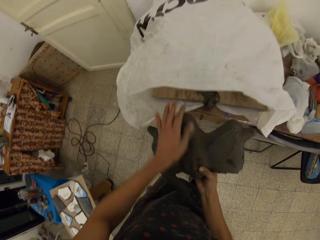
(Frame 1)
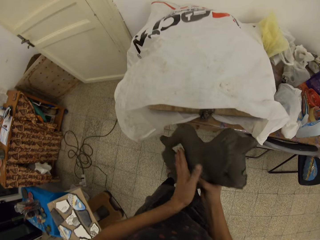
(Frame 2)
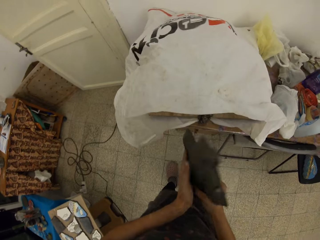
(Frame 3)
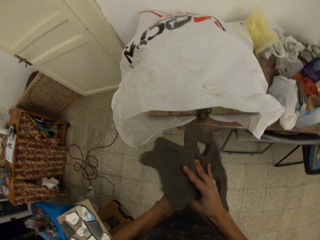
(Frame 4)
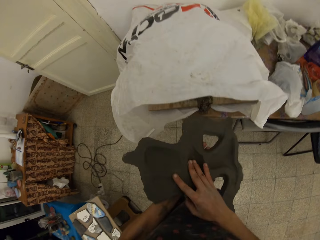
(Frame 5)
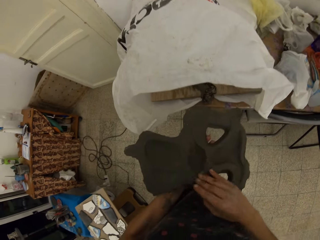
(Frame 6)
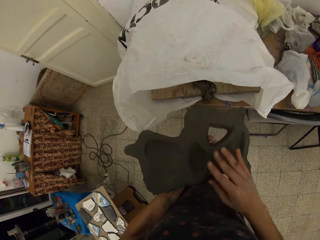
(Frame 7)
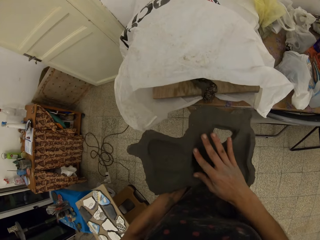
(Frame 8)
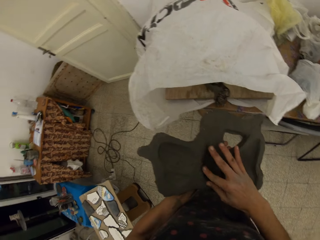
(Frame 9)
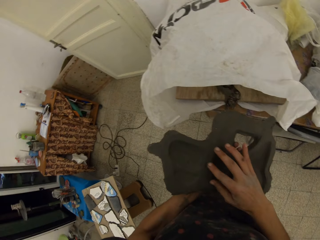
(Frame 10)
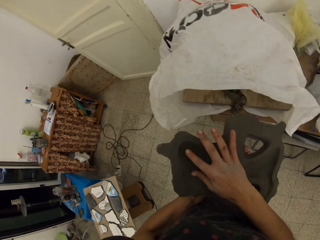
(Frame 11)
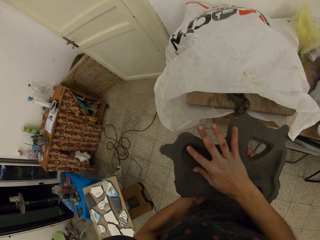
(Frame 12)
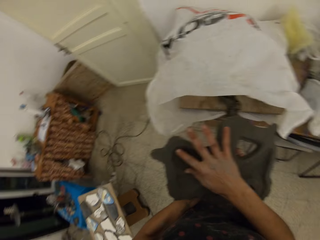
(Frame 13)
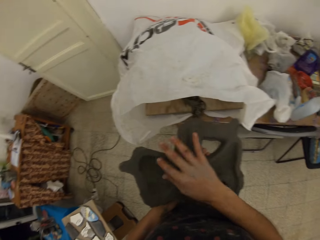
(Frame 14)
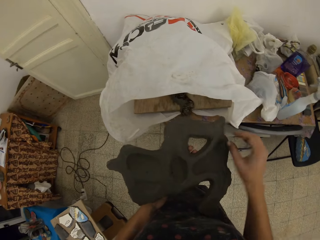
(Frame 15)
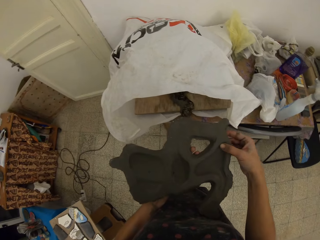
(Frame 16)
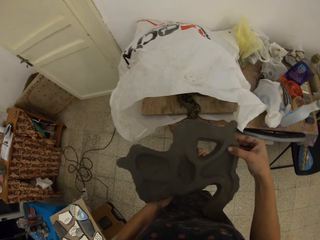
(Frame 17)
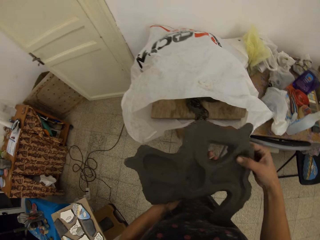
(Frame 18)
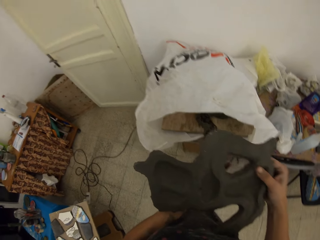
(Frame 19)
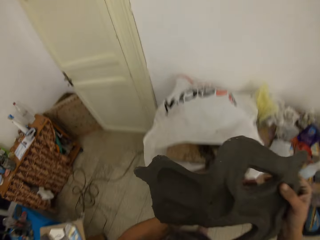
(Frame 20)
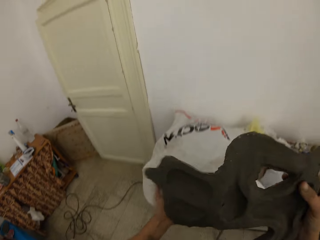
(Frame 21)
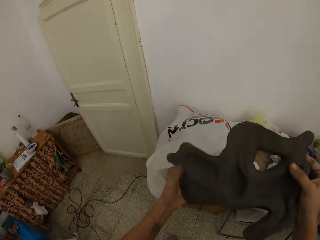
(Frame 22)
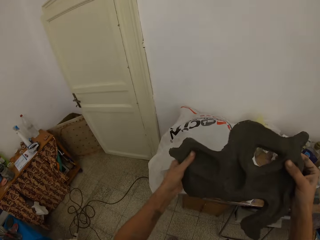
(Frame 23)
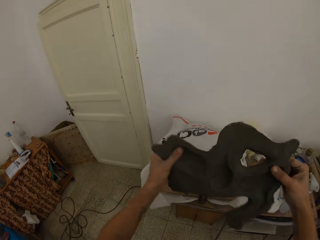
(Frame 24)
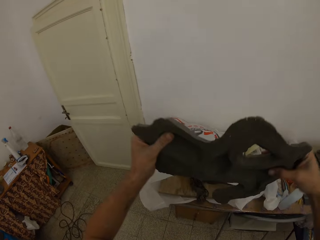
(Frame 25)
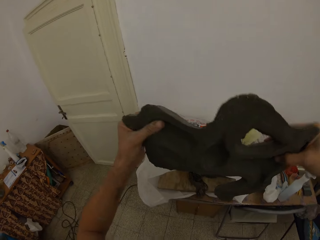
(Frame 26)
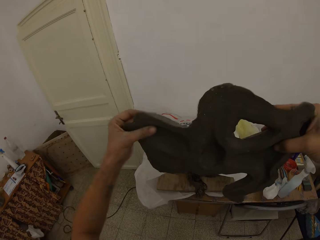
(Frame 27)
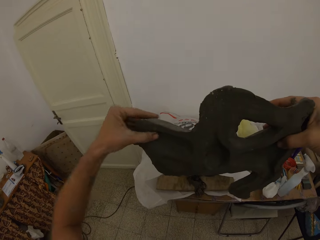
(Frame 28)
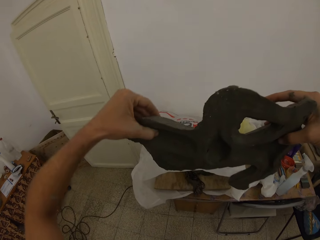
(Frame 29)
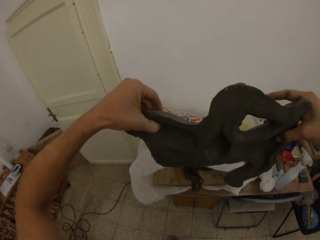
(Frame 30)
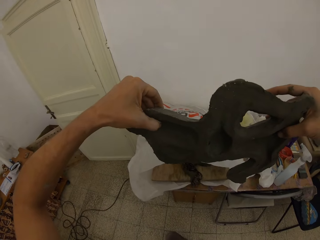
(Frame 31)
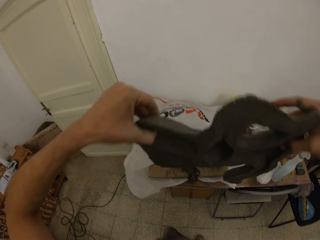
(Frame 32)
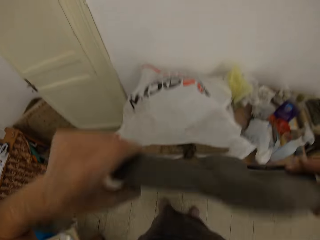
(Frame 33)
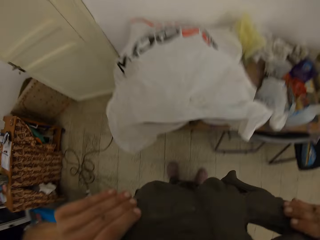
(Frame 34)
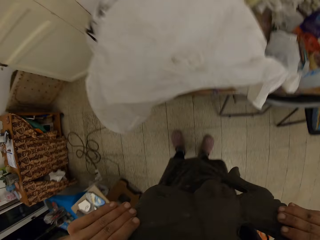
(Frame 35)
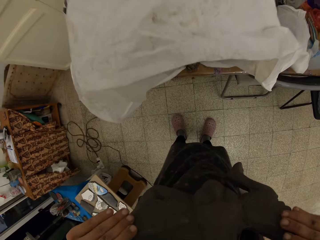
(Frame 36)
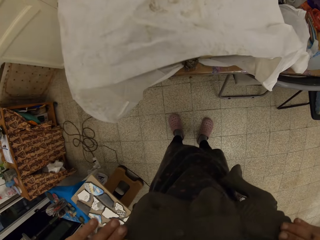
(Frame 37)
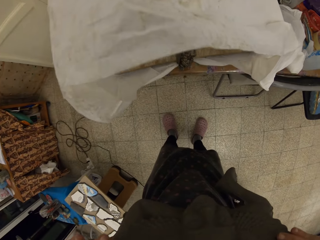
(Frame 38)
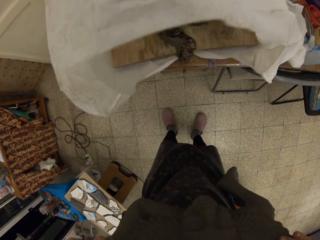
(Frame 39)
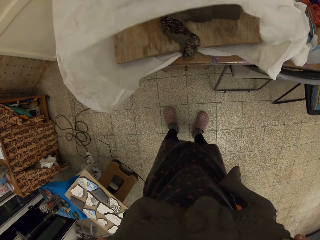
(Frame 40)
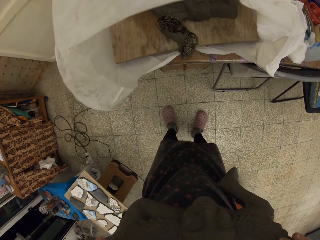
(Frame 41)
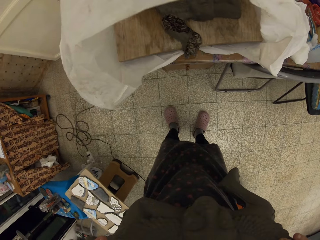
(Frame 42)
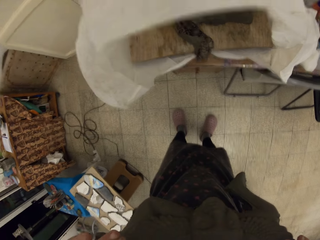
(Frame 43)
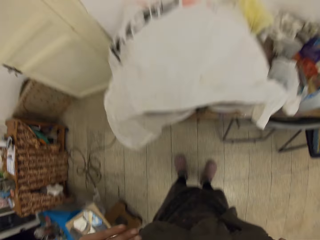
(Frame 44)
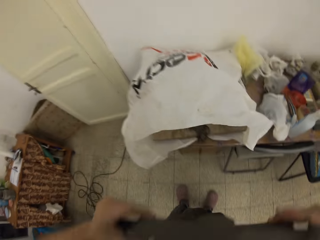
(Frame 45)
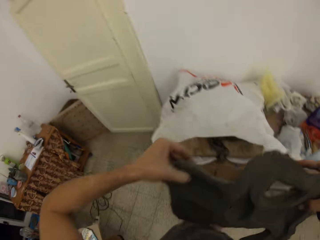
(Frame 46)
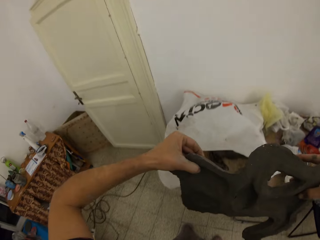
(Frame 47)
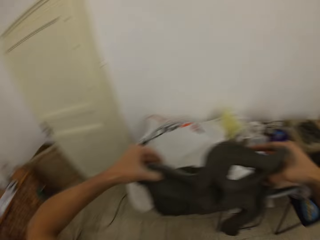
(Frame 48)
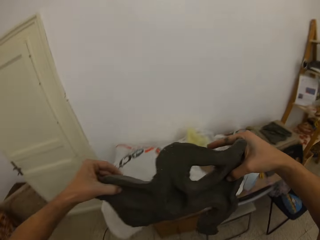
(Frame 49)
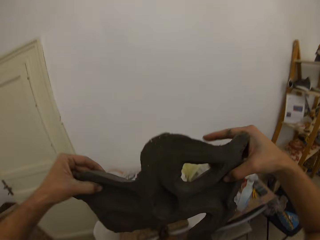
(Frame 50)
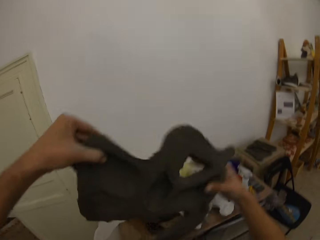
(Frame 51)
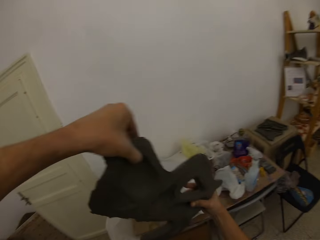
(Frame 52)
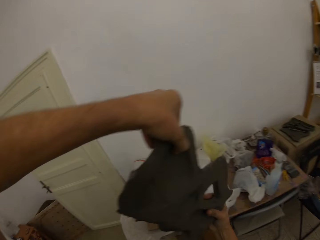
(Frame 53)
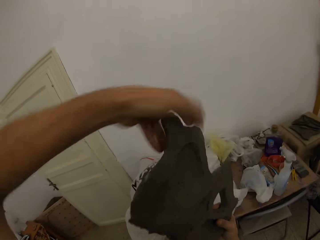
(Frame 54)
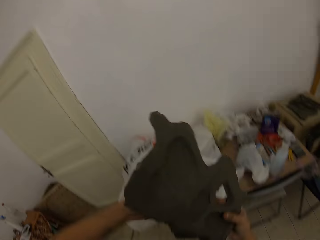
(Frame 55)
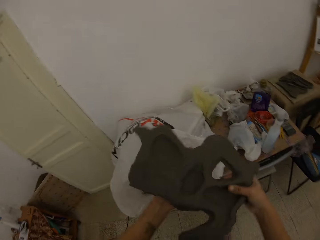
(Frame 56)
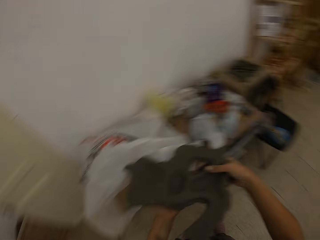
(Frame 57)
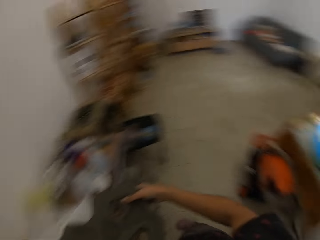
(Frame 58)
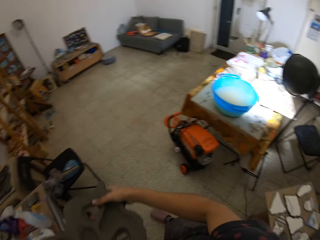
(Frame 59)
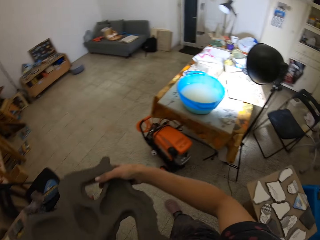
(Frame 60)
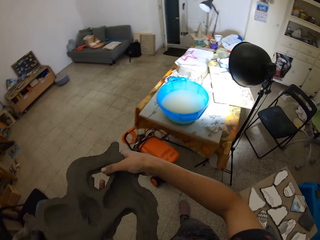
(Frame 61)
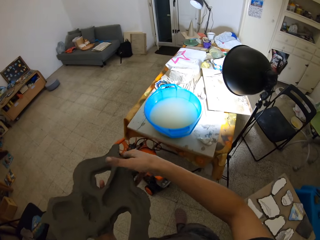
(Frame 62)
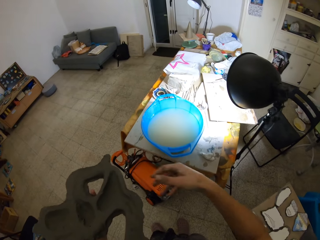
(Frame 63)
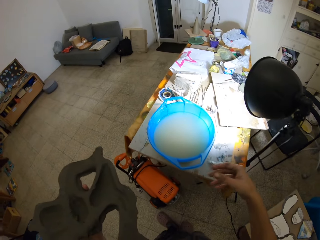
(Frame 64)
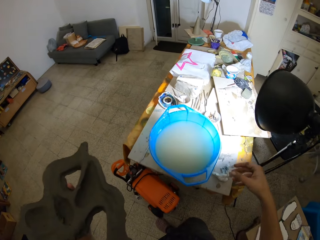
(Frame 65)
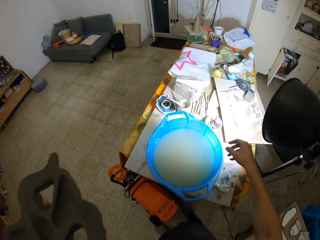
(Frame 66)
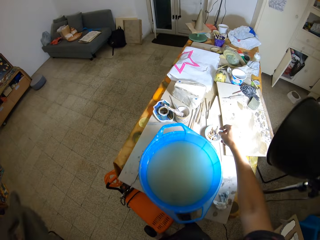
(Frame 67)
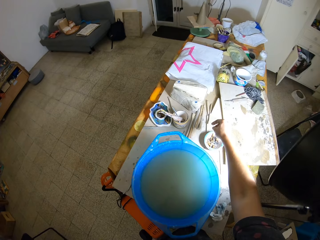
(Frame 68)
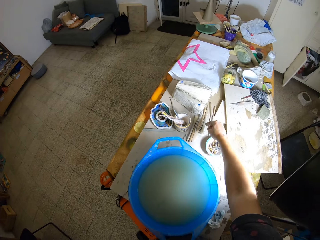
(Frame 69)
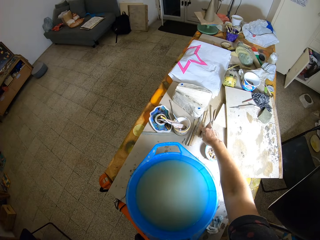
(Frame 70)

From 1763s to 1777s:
The camera wearer examines the mold clay. She rubs the second sculpture with her left thumb. She turns the second sculpture with both hands. She rubs the second sculpture with her right index finger. She rubs it again. She rubs the second sculpture with her right thumb. She holds up the second sculpture with both hands. She holds the second sculpture against her chest with both hands. She holds up the second sculpture with both hands. She adjusts the second sculpture in her hands. She looks around. She walks to the table.

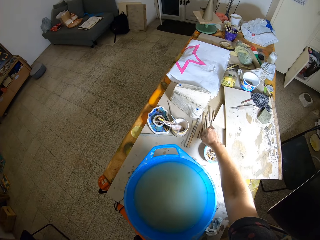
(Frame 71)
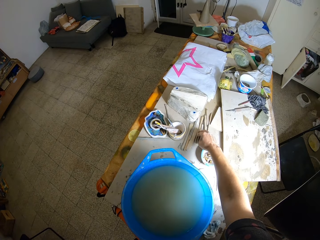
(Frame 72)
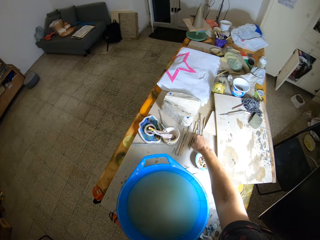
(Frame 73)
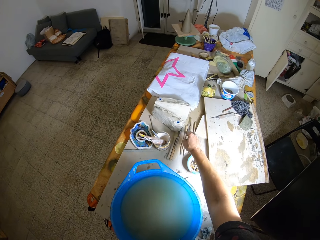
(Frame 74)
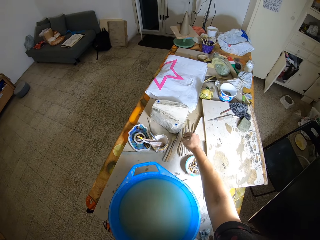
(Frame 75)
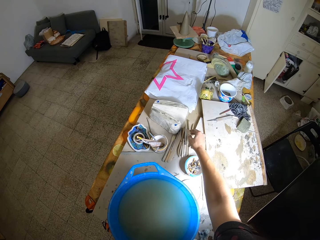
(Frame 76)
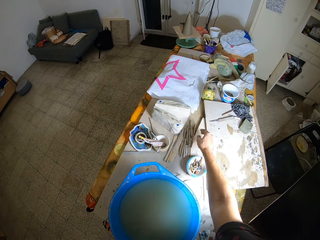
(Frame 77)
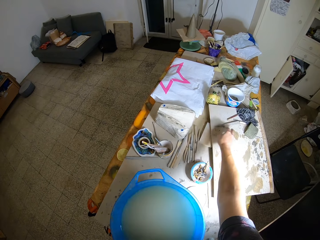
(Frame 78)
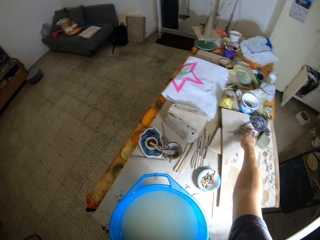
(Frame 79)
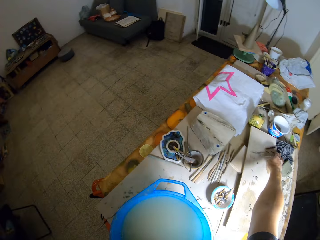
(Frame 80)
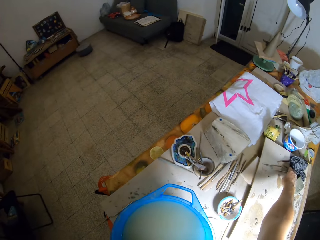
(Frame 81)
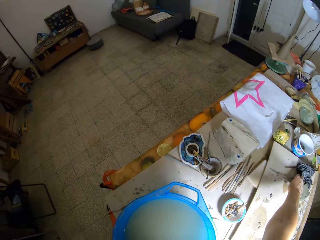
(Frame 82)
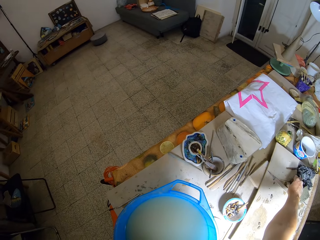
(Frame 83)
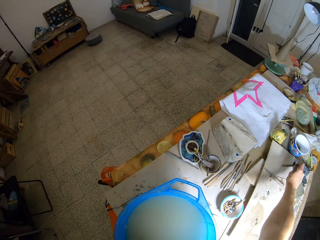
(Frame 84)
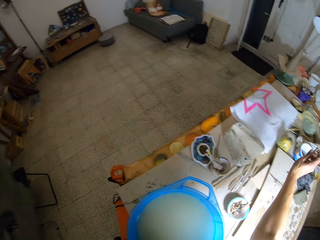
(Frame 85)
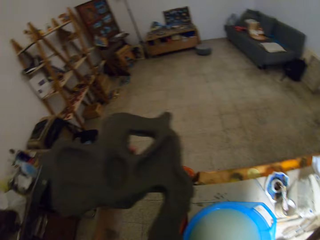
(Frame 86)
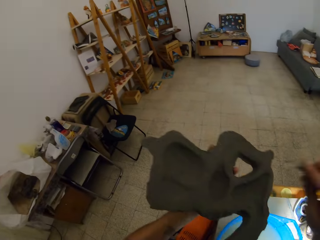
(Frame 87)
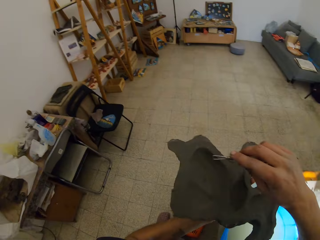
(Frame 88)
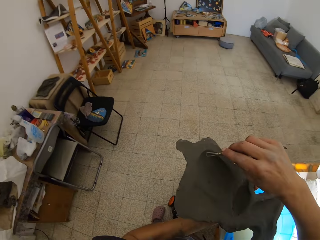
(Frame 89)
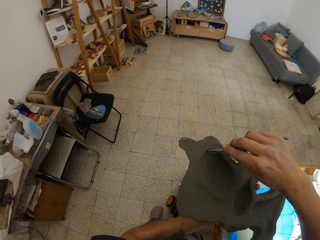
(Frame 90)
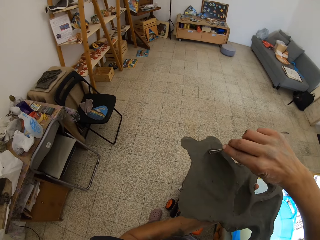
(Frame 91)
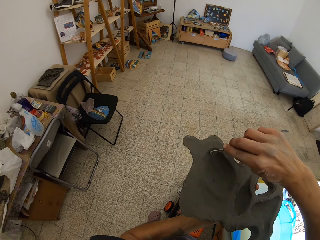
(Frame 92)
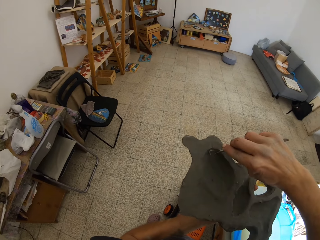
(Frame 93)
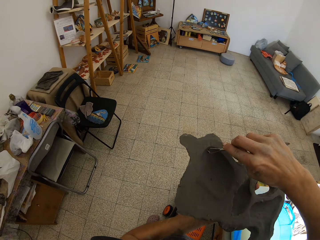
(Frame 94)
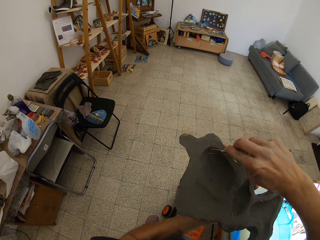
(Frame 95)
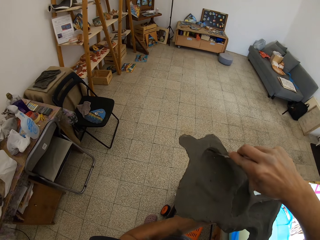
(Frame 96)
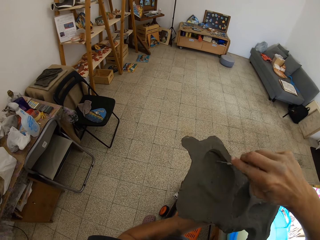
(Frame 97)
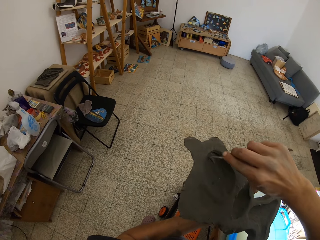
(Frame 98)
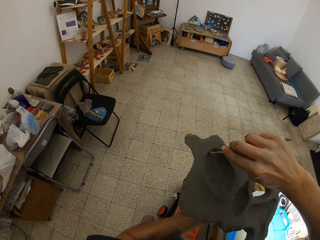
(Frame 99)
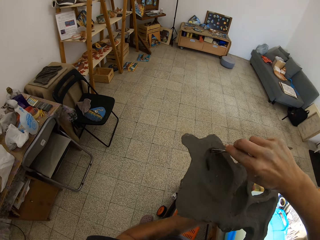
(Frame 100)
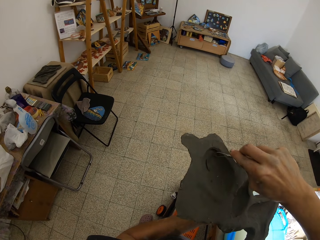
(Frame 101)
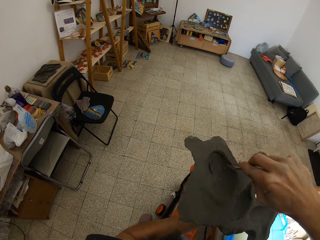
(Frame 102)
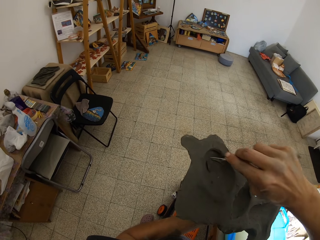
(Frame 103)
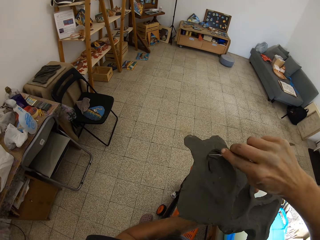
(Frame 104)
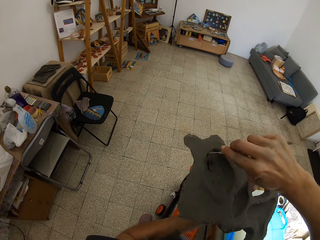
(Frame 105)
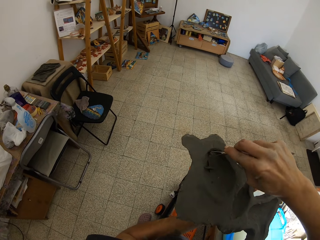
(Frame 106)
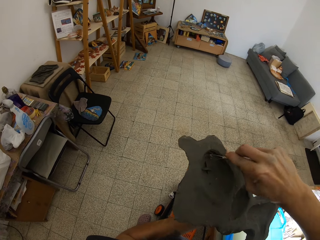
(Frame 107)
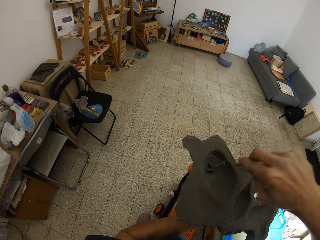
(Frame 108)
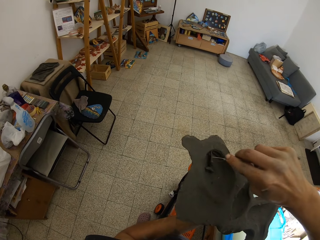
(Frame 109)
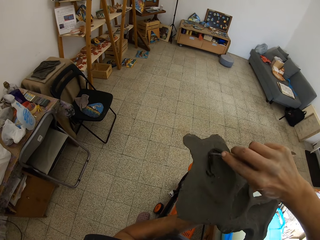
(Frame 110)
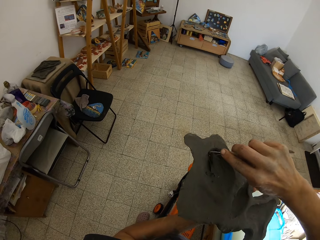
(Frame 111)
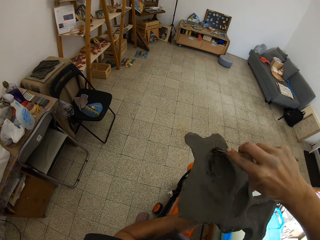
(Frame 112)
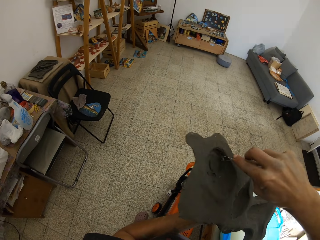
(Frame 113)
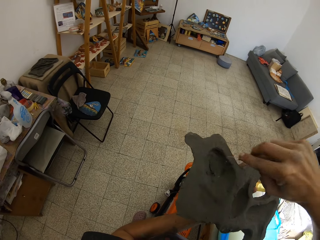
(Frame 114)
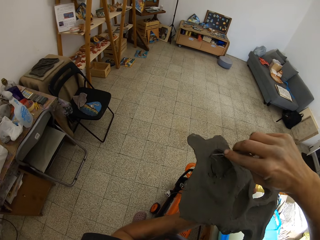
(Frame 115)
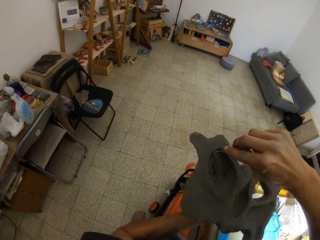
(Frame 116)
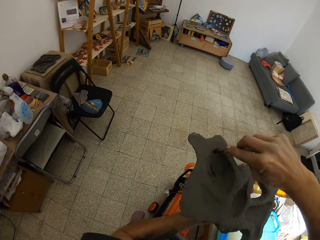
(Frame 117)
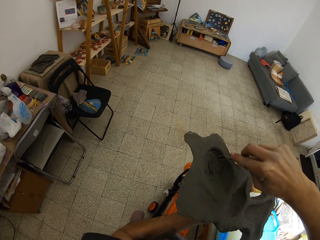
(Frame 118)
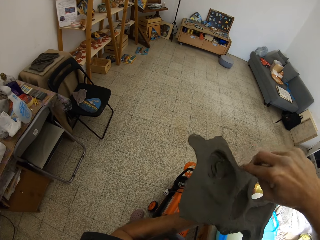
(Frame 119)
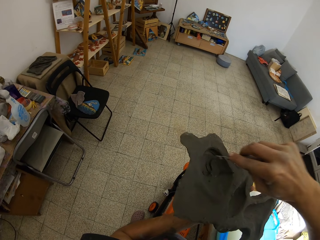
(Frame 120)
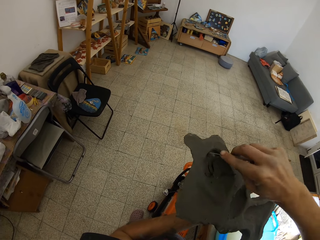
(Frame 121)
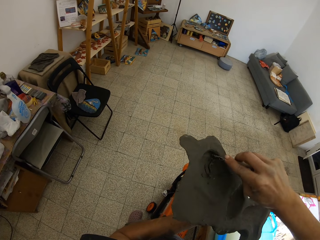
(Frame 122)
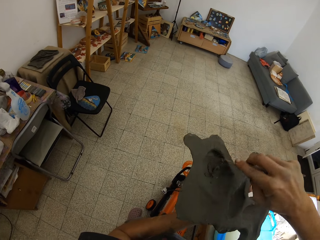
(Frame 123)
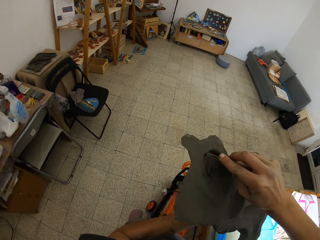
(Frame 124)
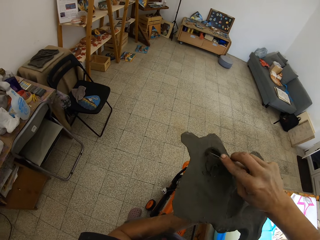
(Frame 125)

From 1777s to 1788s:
The camera wearer goes through a row of modelling tools on the table with her right hand. She picks a ribbon tool from the table with her right hand. She scrapes the second sculpture with the ribbon tool in her right hand.
